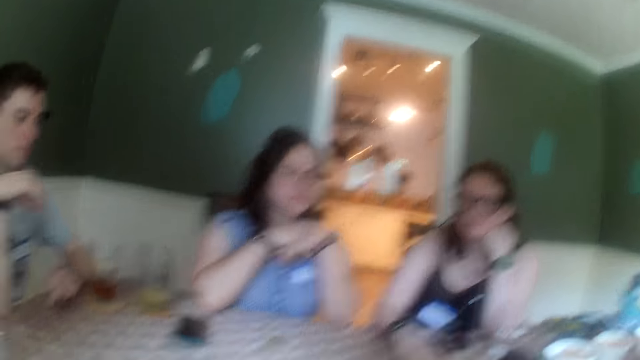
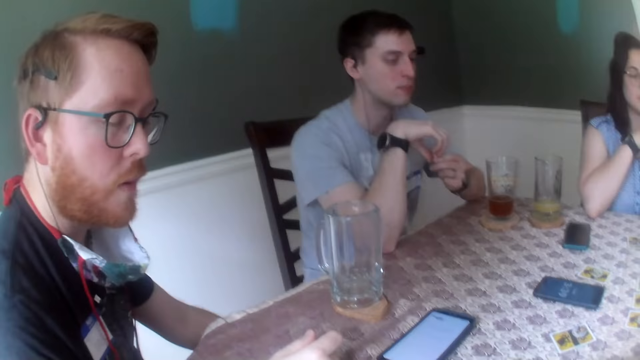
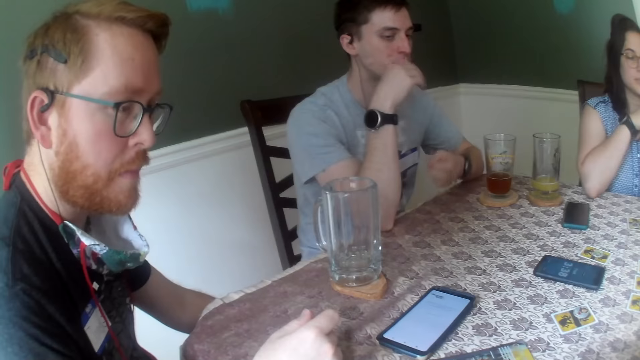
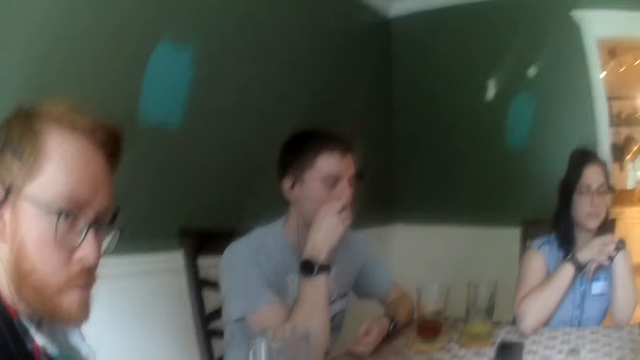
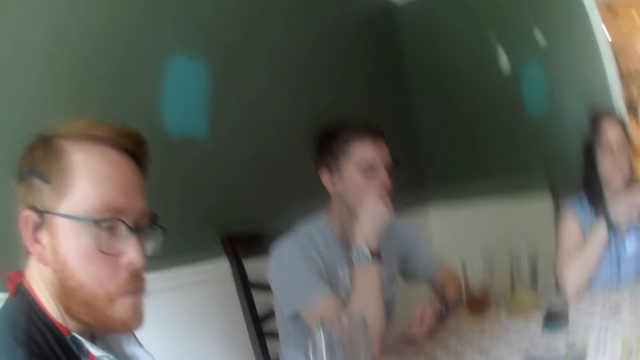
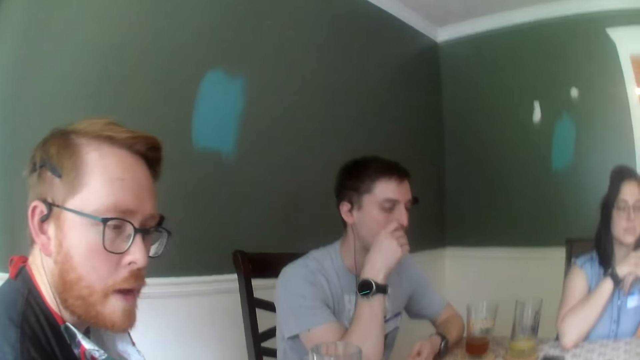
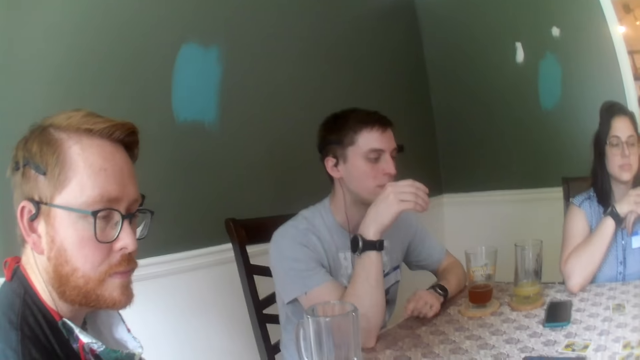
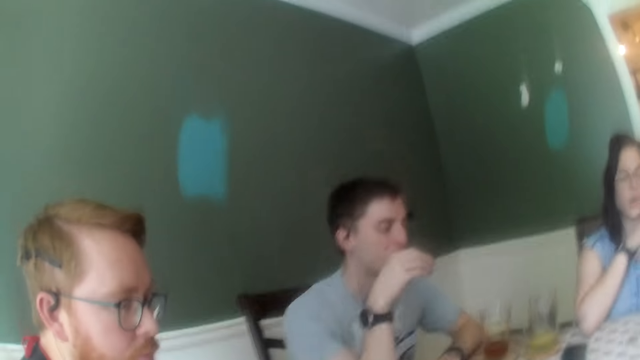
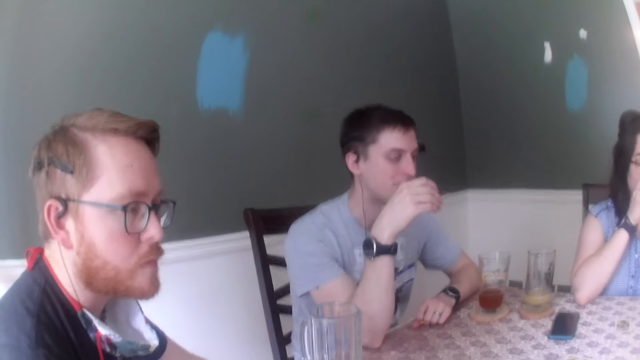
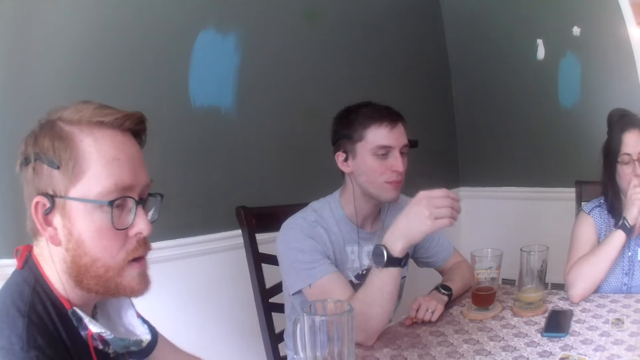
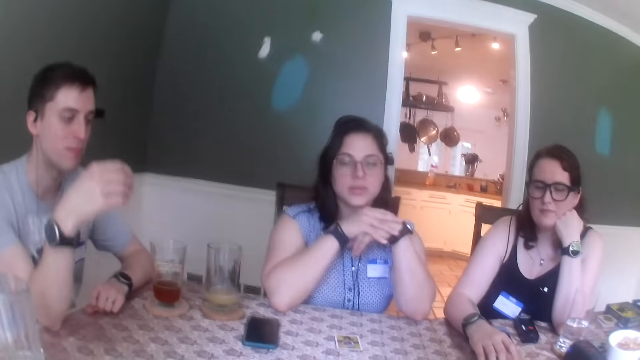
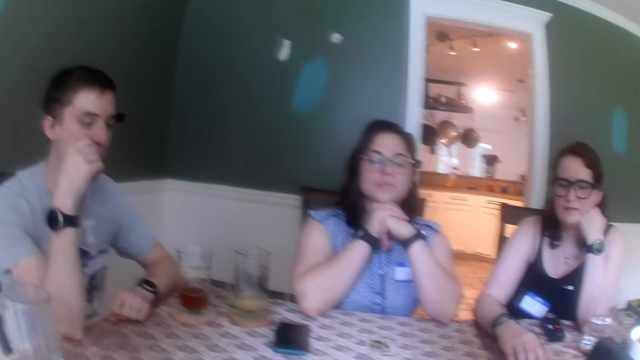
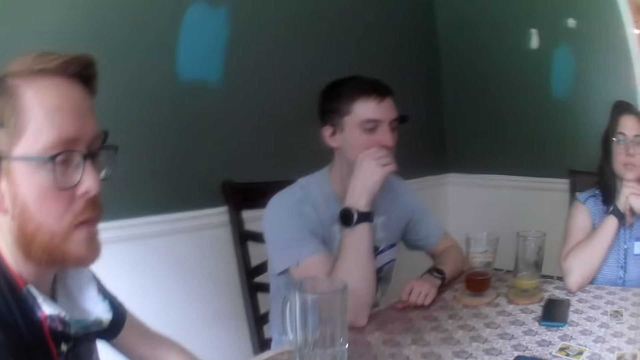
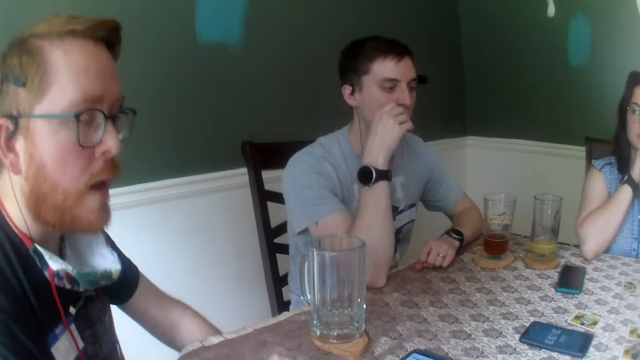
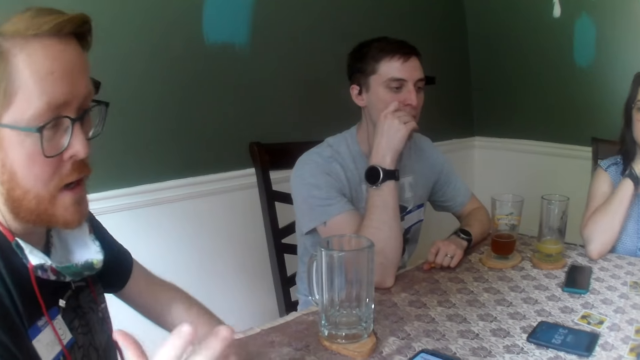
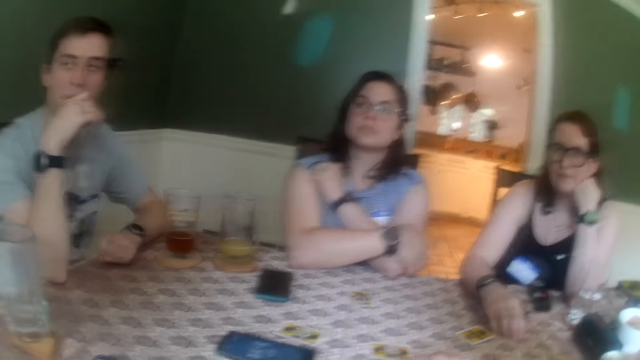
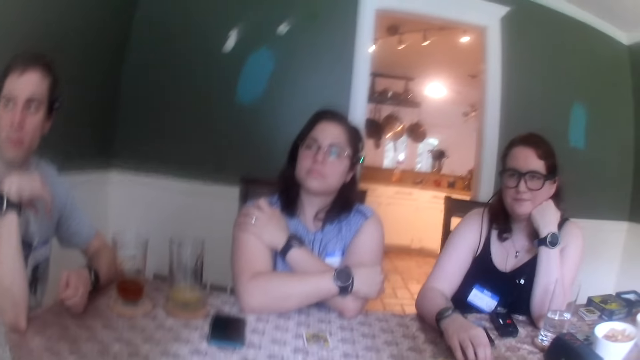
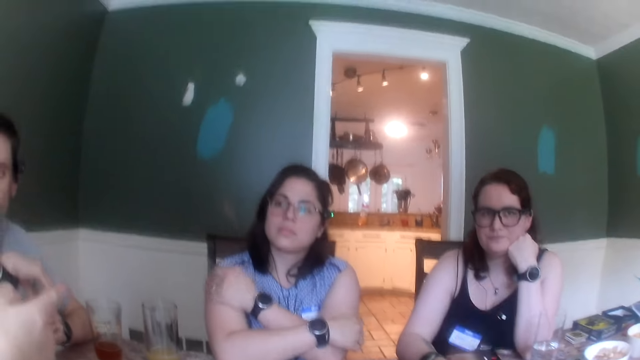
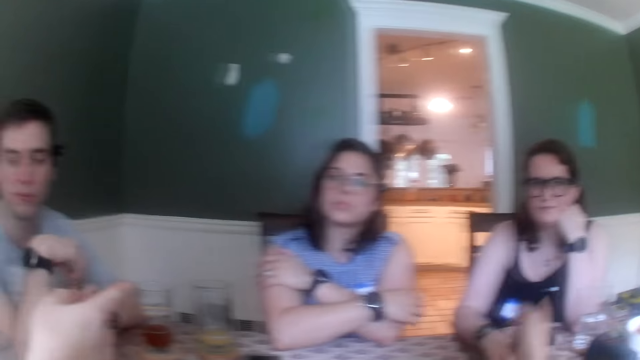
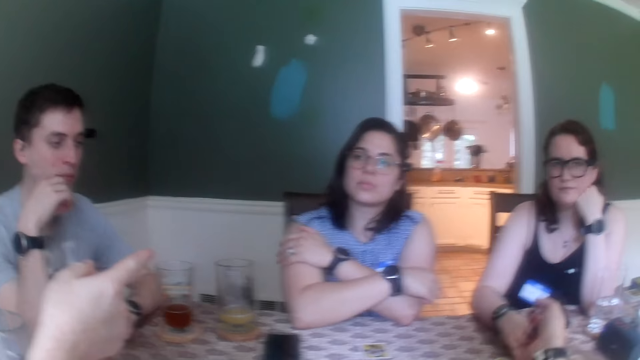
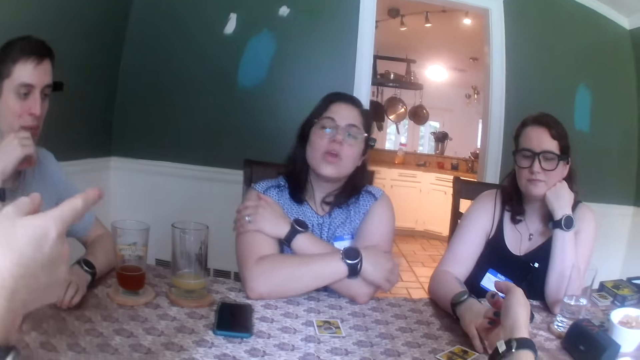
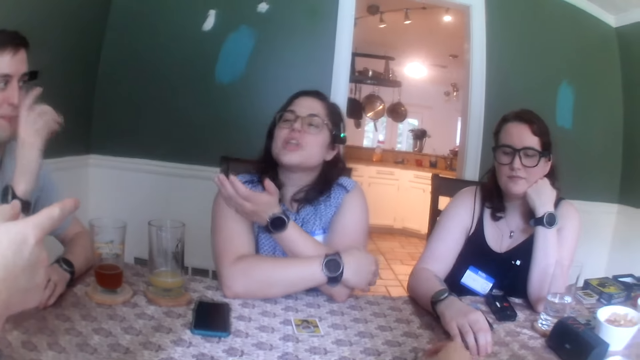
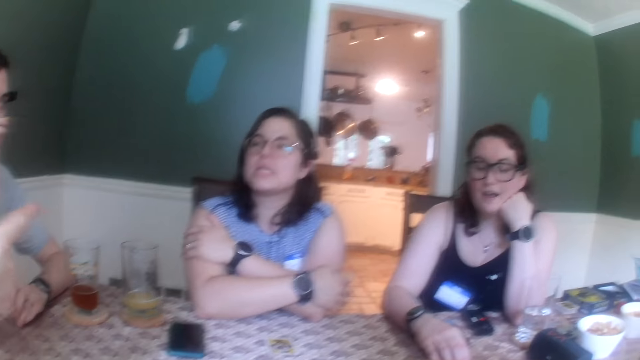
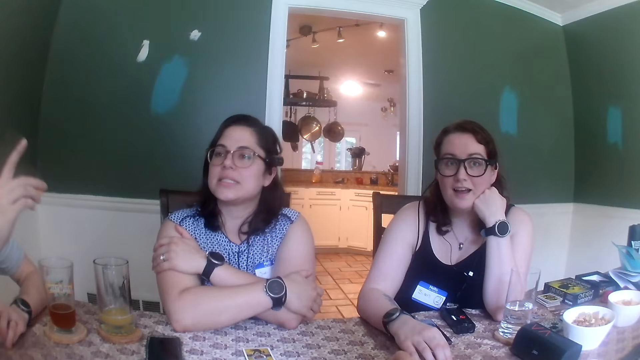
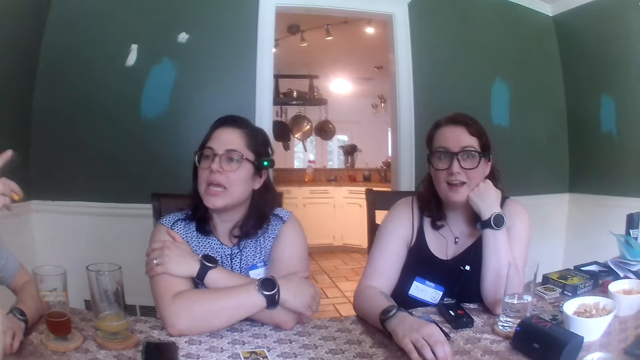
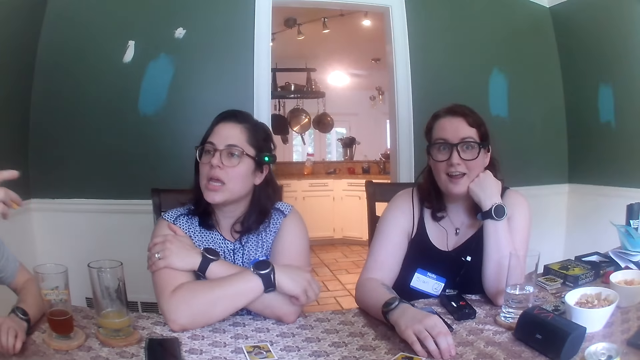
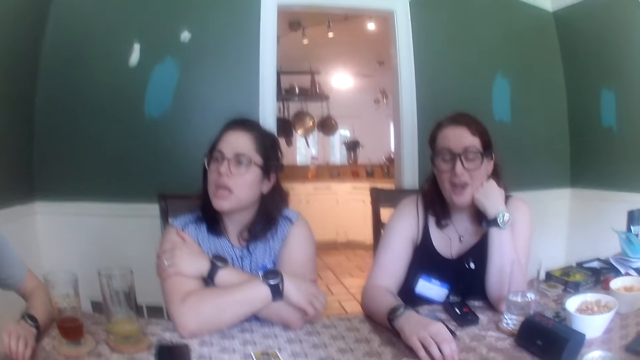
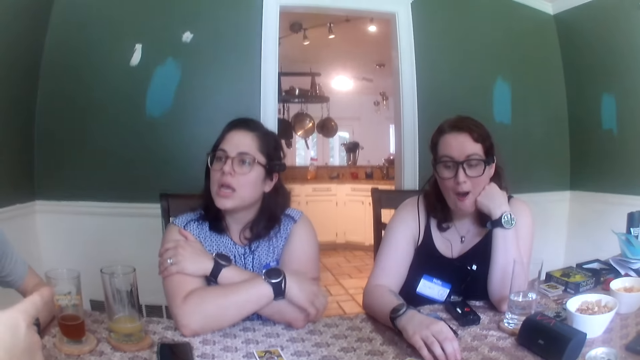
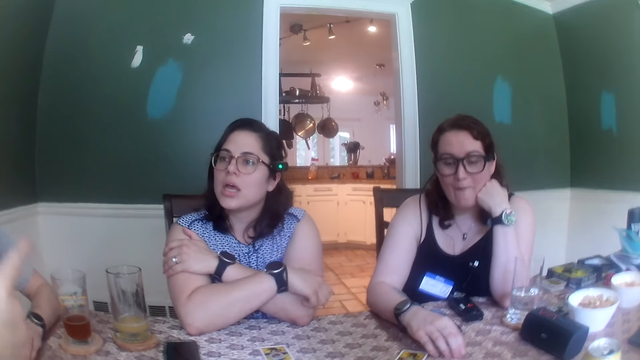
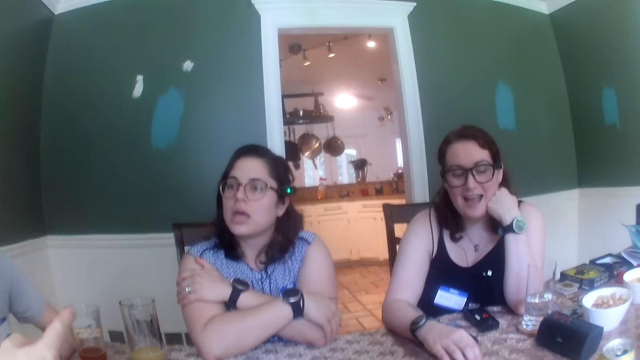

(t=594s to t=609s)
A man nods the head. Another man moves the hand from the mouth. The first man speaks. The camera wearer points at the woman with her left hand. Another woman scratches her left hand with her right hand. The other woman speaks. A third woman stares.

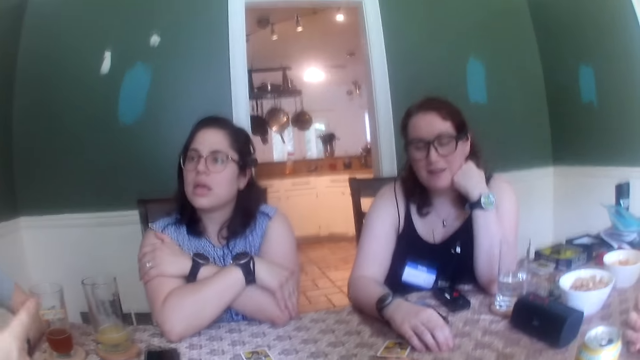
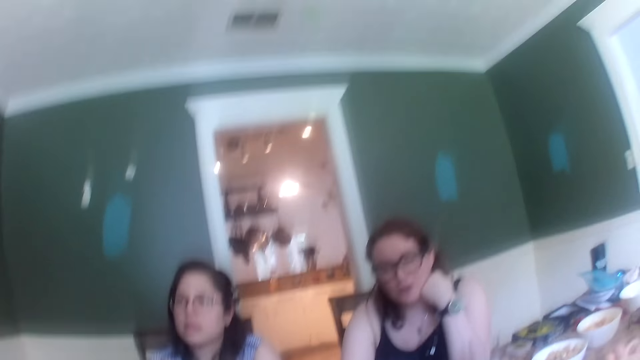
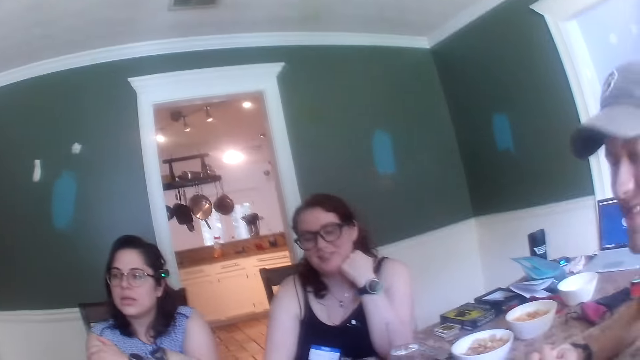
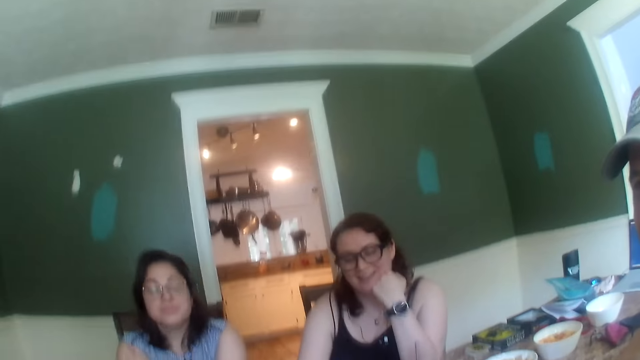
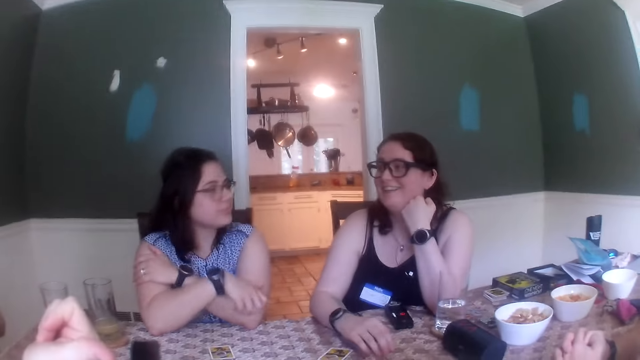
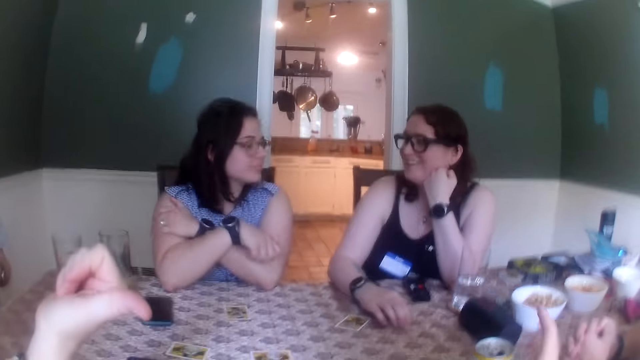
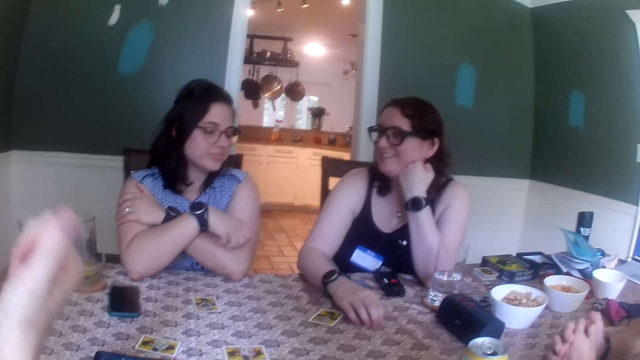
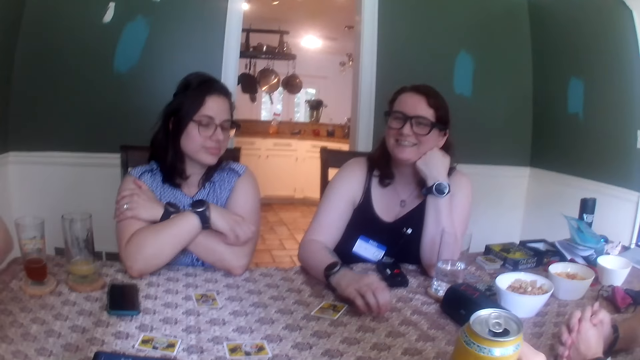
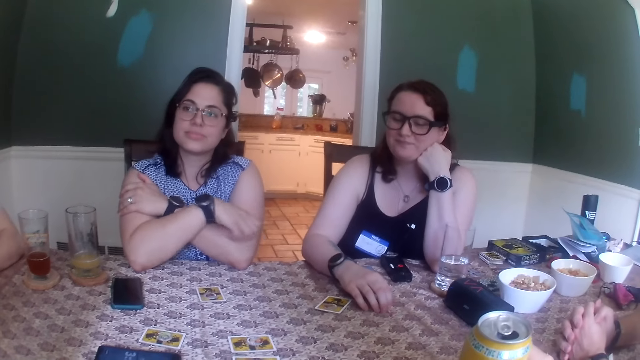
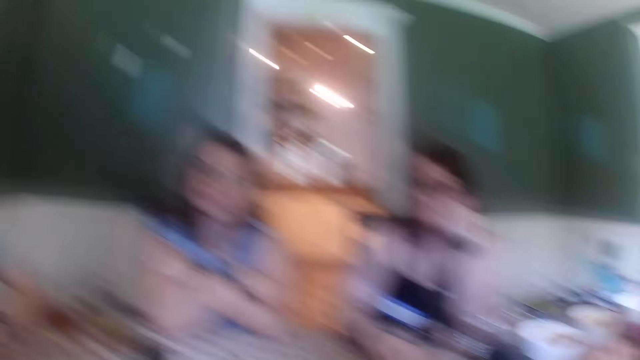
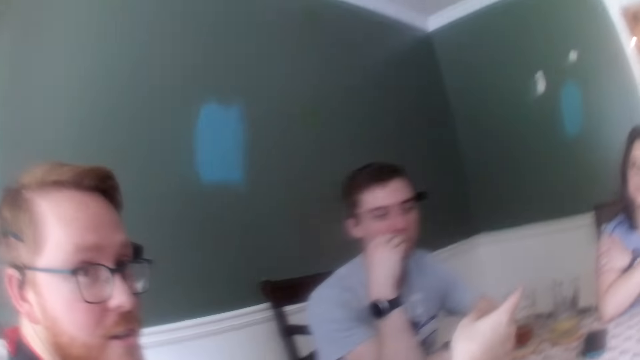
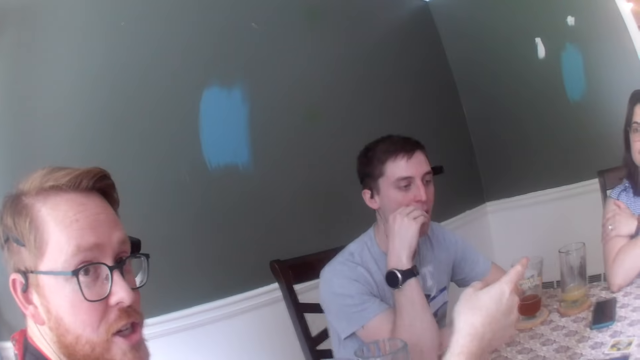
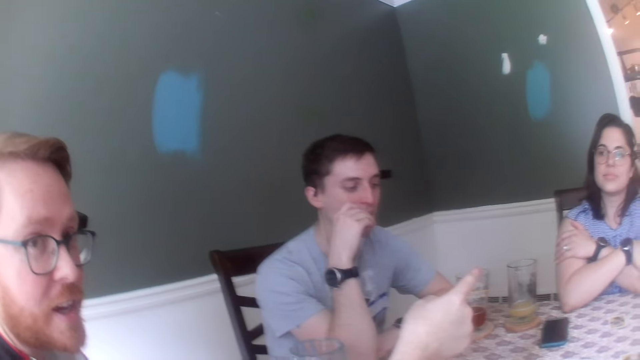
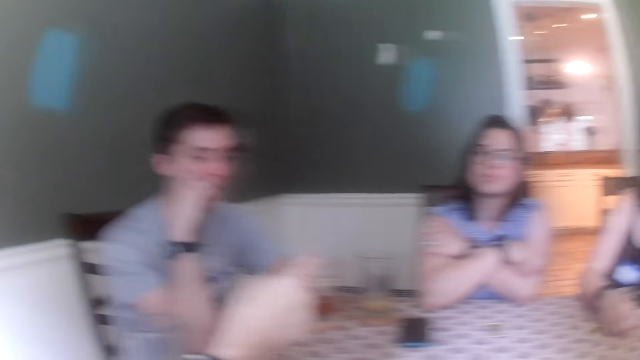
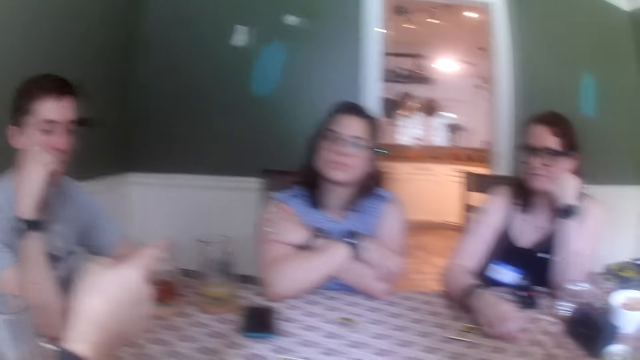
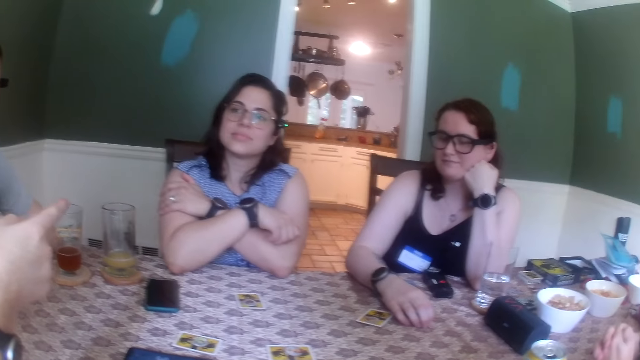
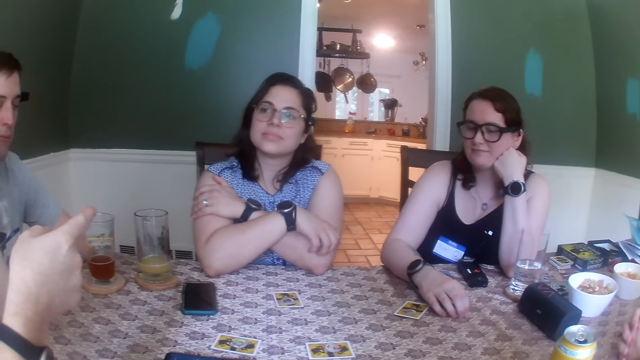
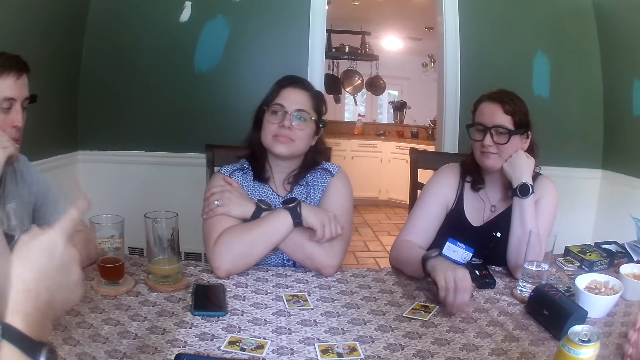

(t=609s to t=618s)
A woman speaks. The camera wearer picks up a can of malt from the table with her right hand. A man moves the hand. The man points at the woman with his right hand.
